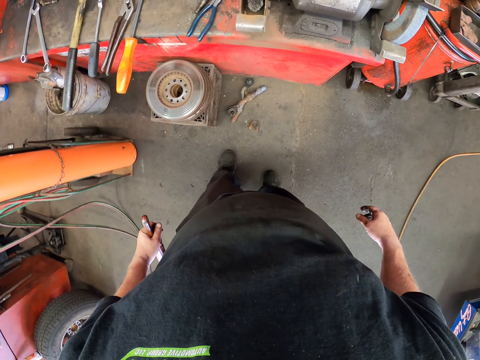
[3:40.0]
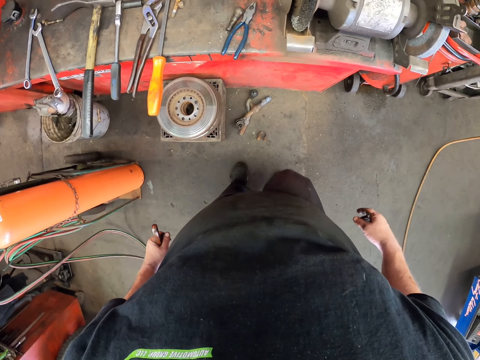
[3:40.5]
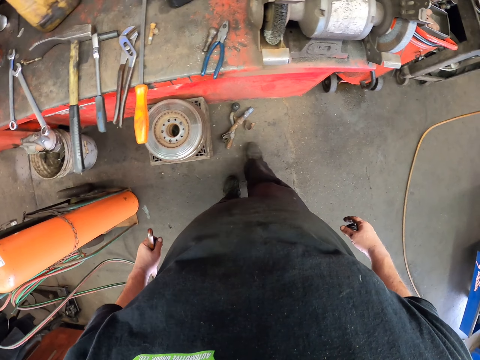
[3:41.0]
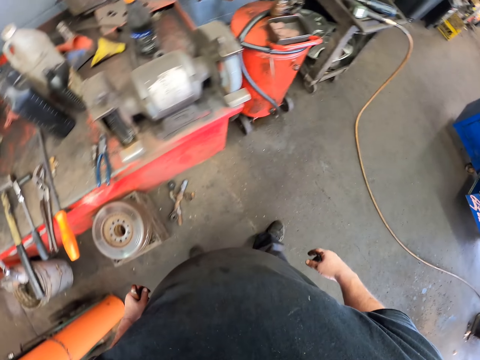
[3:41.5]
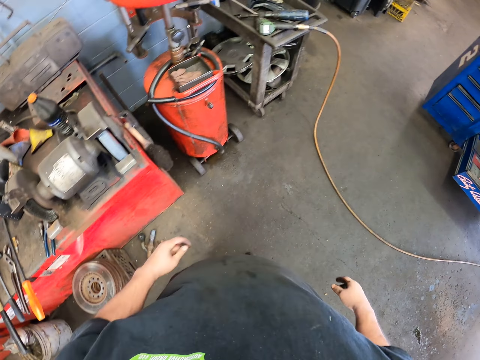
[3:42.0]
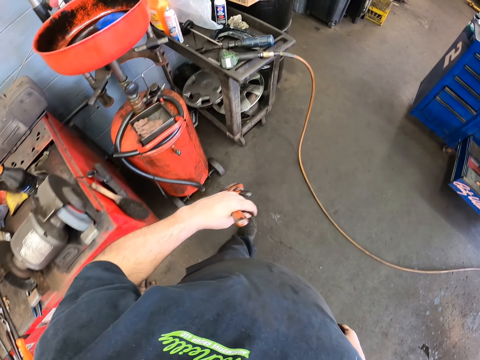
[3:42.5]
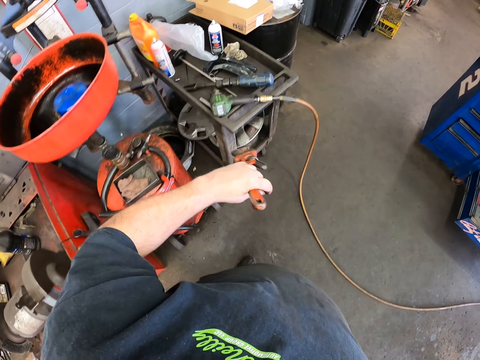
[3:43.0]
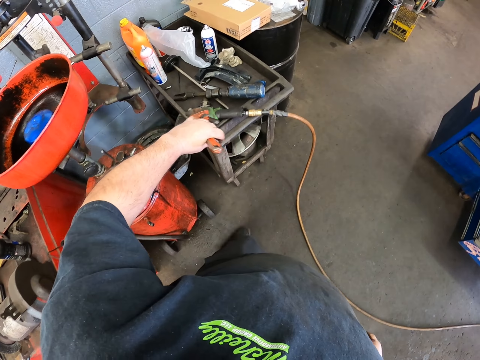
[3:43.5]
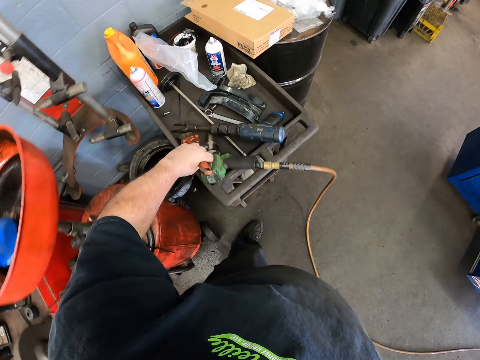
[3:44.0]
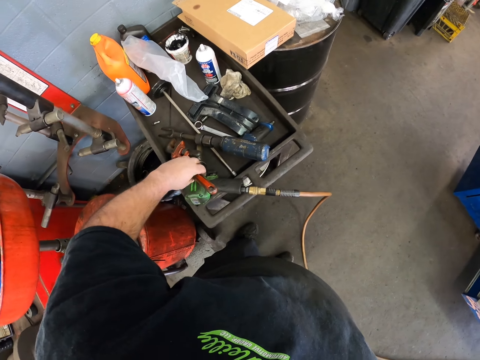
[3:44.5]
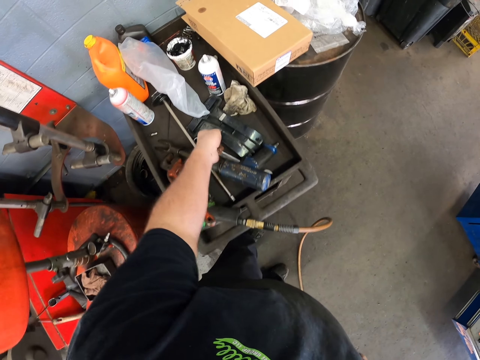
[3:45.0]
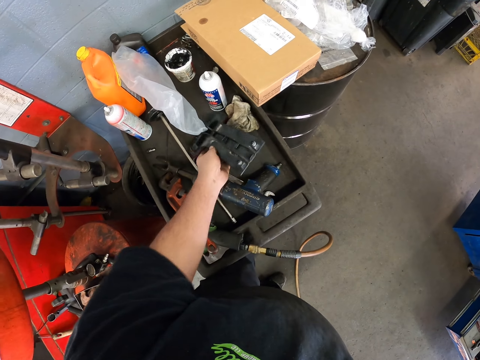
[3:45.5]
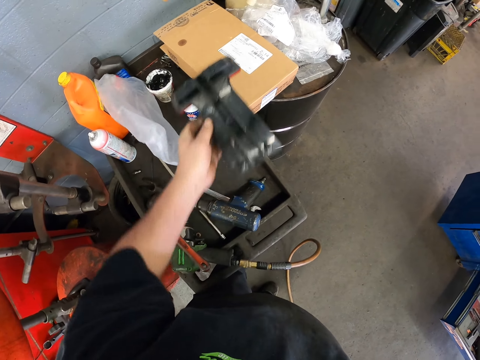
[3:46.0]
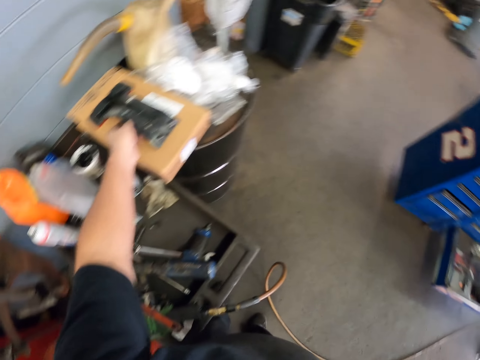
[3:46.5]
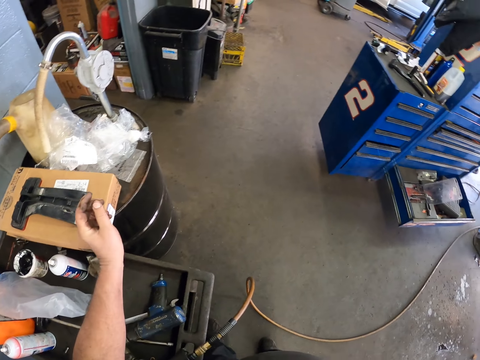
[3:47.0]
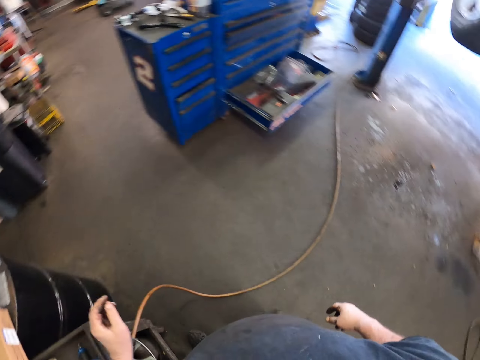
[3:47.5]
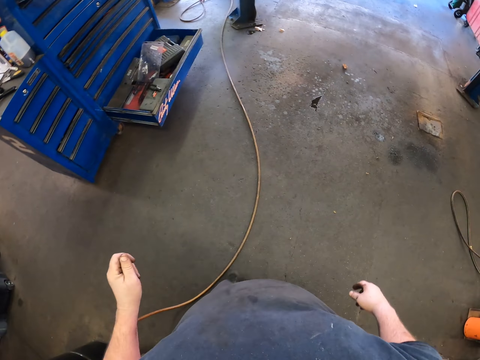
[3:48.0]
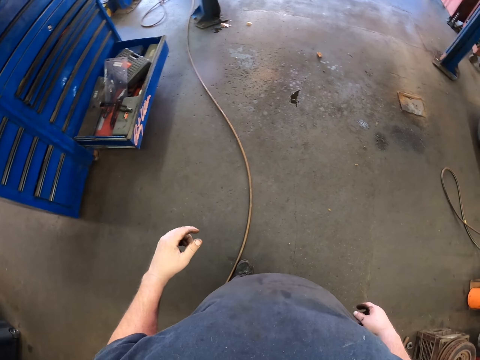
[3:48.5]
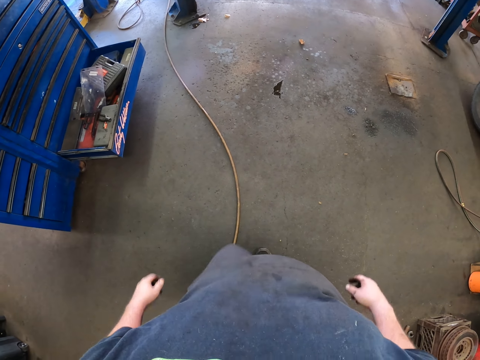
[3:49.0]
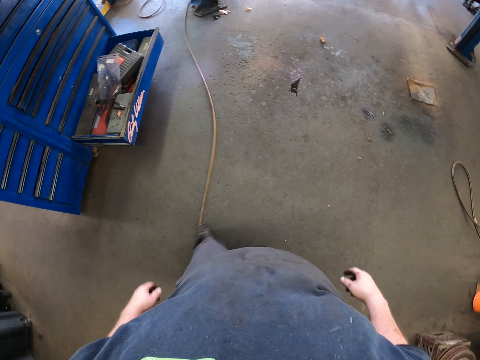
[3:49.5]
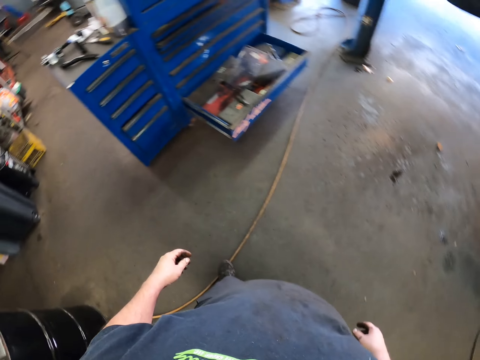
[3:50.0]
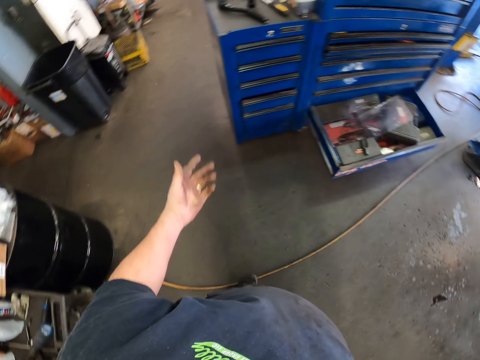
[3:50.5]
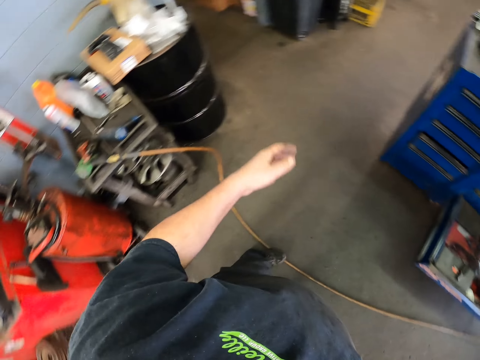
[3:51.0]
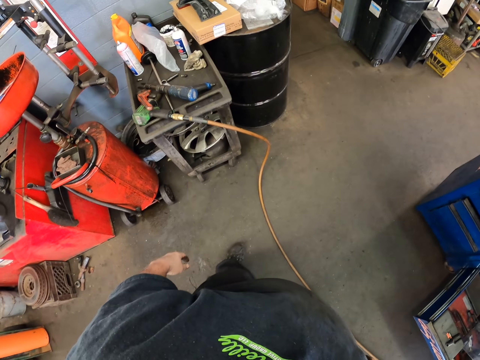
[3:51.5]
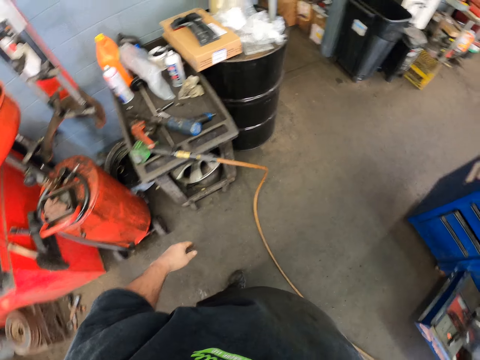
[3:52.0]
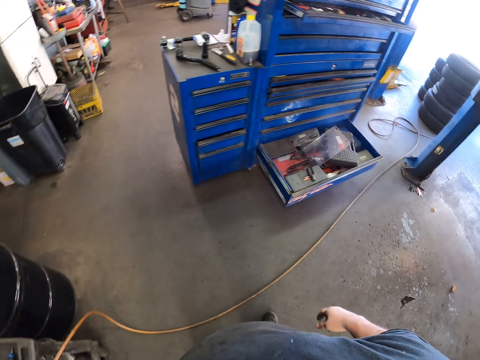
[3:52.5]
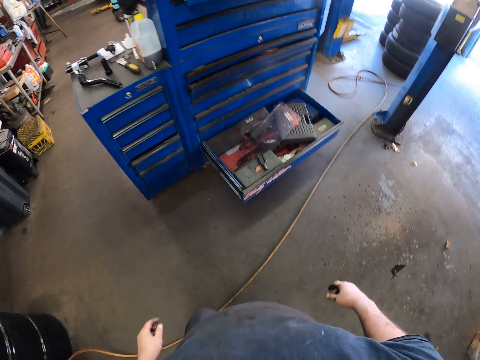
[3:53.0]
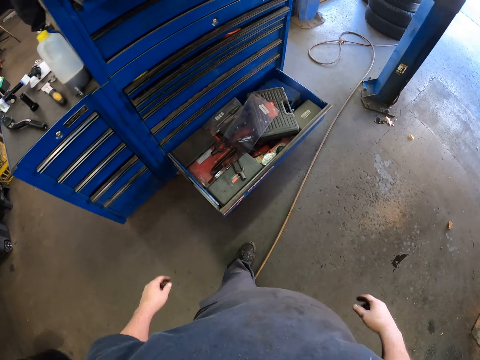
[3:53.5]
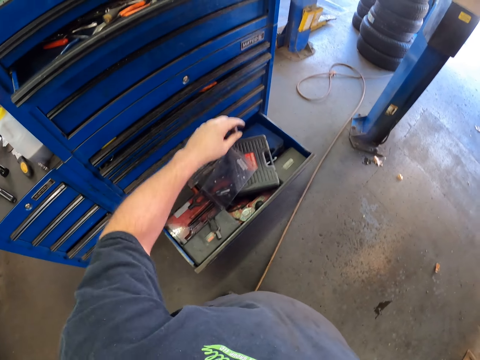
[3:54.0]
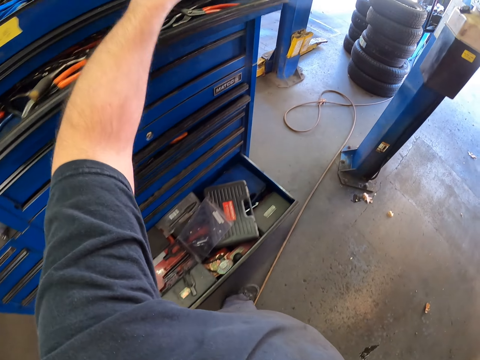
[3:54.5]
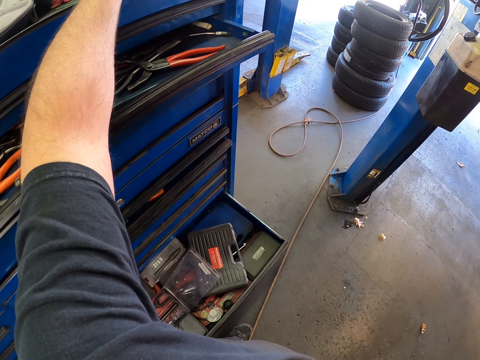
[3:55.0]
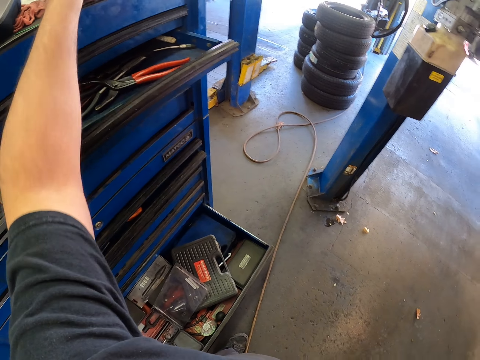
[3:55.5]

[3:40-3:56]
The camera wearer moves the metal part with the leg. They move the legs, walk around, and put the pipe wrench on the table. They pick up something. They drop the grip pliers. They put something on the box. They move the legs. They move the pipe with the leg. They move the hand. They move the leg. They step forward. They walk around. They pick up the cloth.

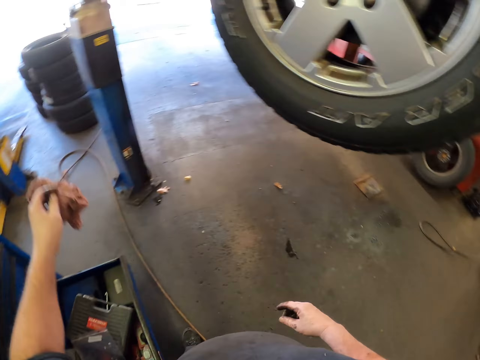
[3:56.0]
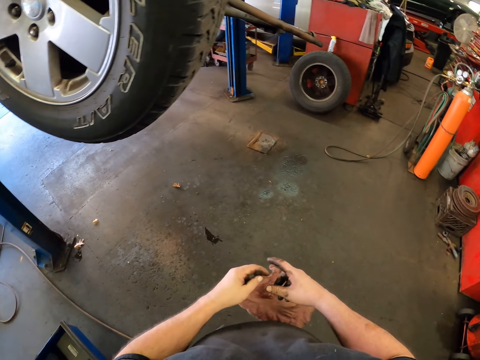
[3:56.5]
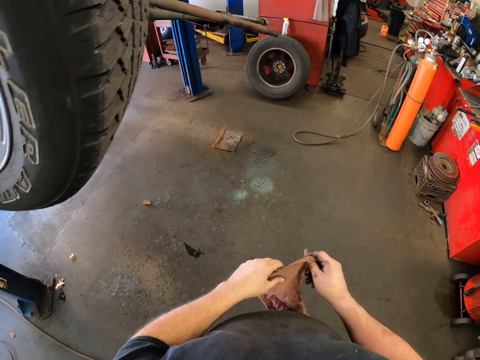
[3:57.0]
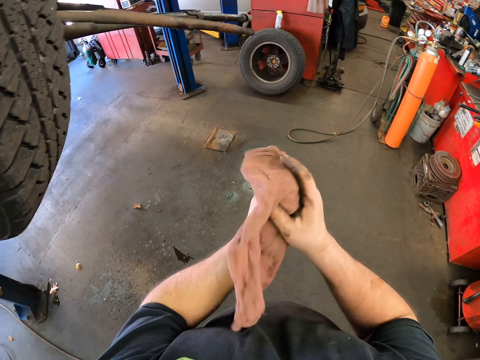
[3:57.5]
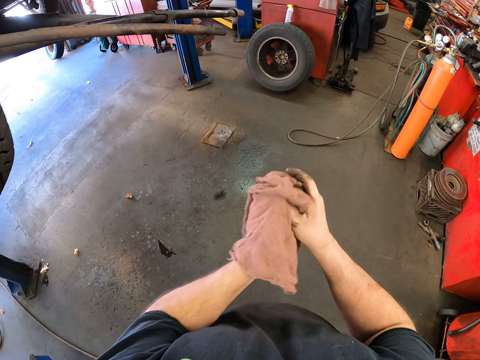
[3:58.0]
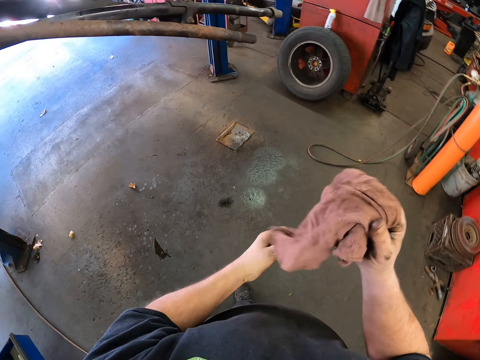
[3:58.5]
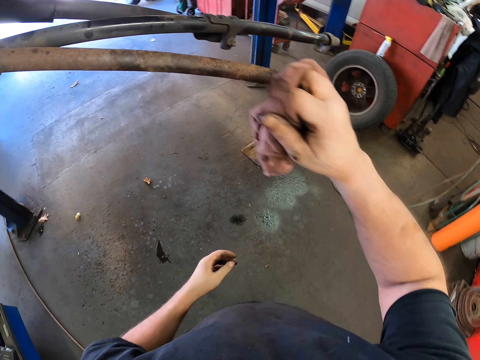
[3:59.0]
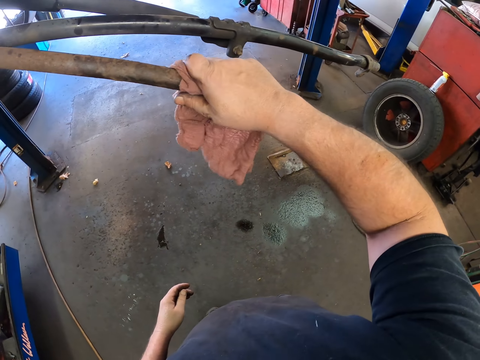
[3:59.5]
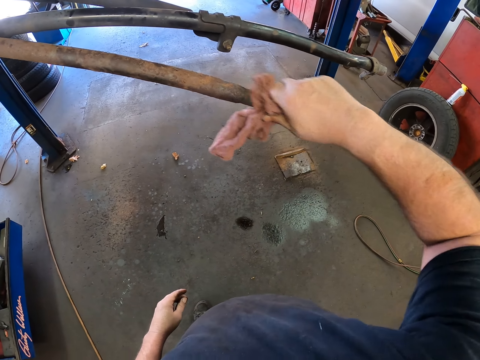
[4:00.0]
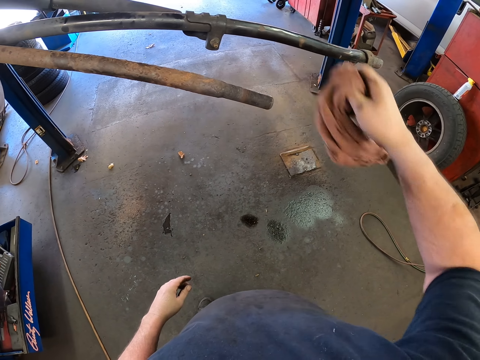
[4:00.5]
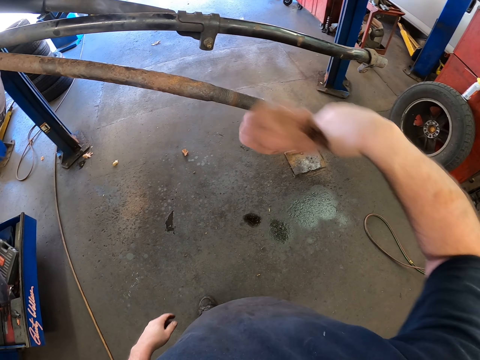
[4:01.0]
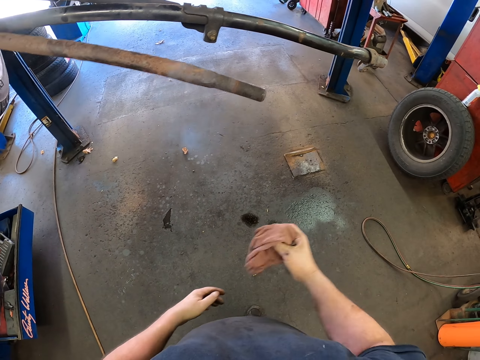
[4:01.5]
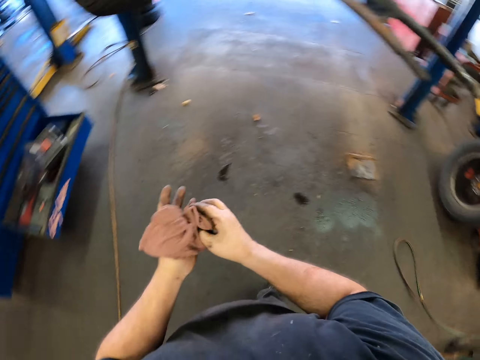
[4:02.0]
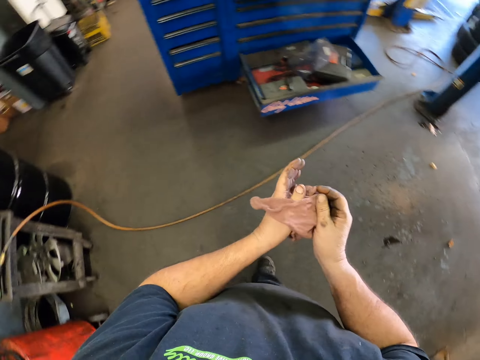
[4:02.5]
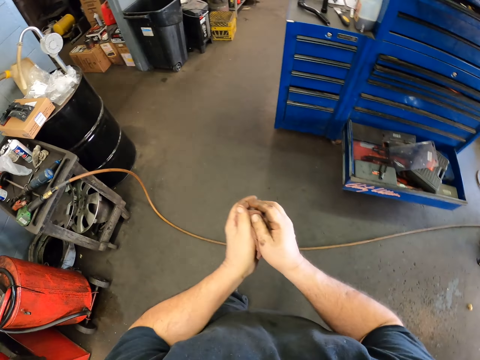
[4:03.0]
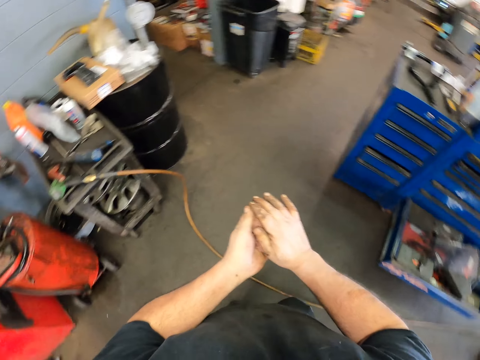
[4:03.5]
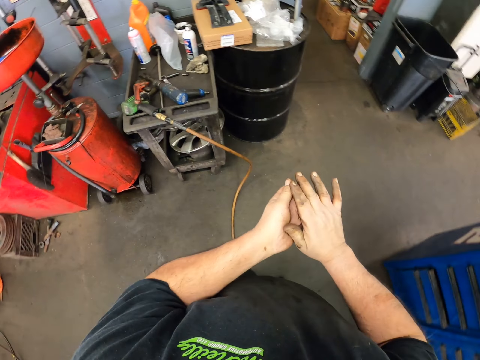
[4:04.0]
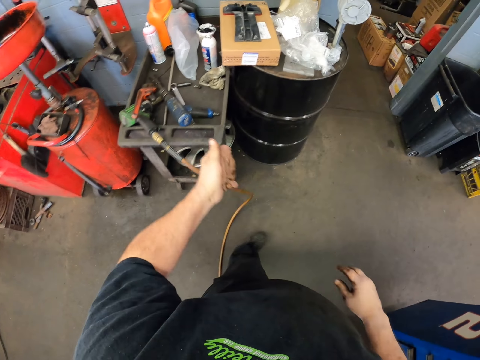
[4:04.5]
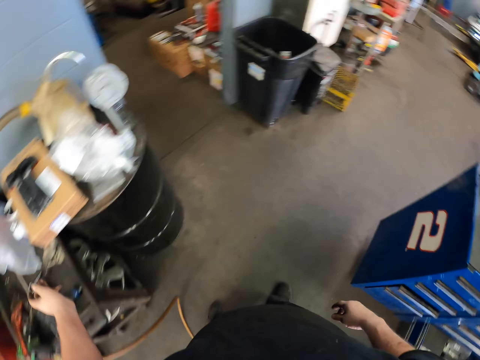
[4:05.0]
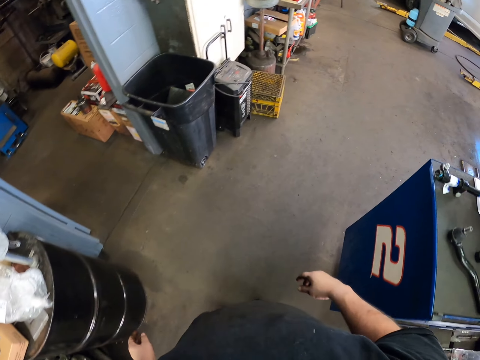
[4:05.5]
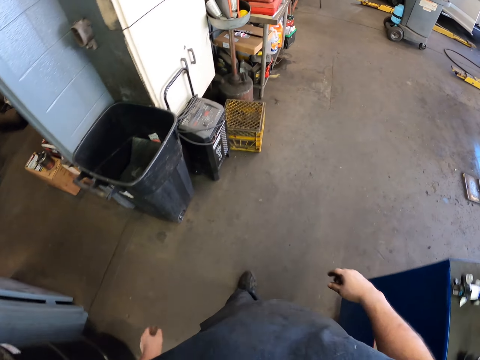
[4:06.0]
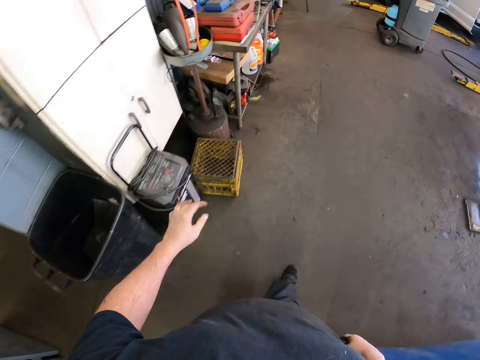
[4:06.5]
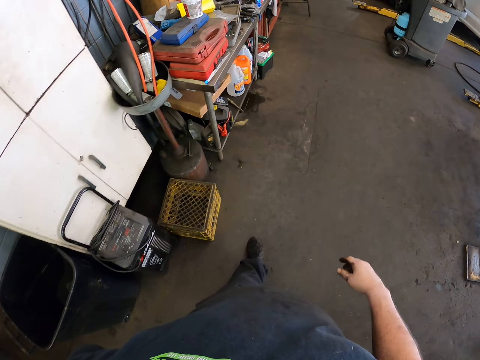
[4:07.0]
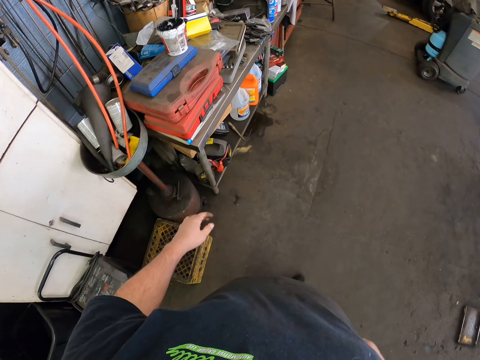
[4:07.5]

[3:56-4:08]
The camera wearer holds the cloth. They wipe the hands. They pass the cloth to the right hand. They wipe the metal, a sway bar, with the cloth. They wipe the hands. They walk around. They step forward. They pass the cloth to the left hand. They move the legs. They put the cloth on the table. They step forward. They walk around.
